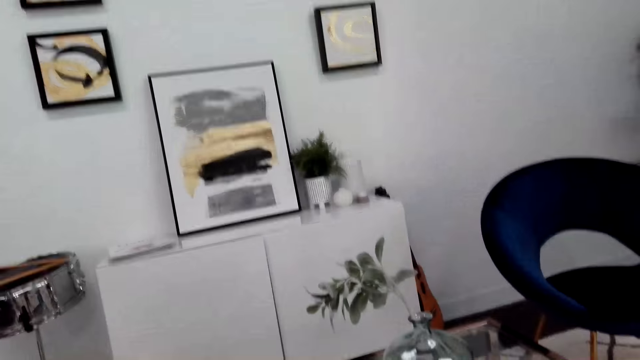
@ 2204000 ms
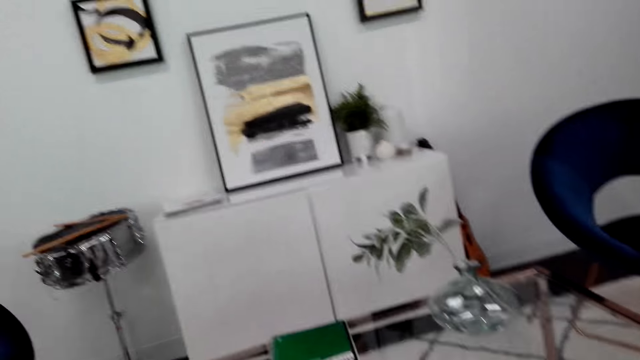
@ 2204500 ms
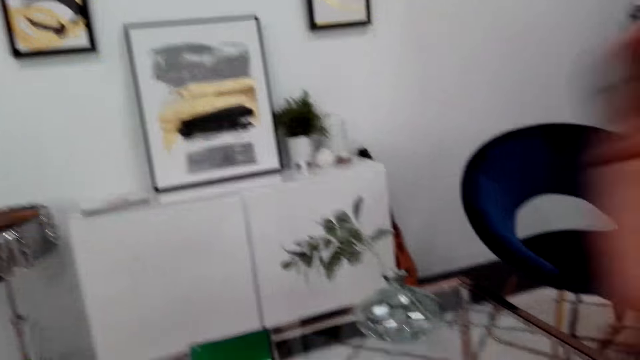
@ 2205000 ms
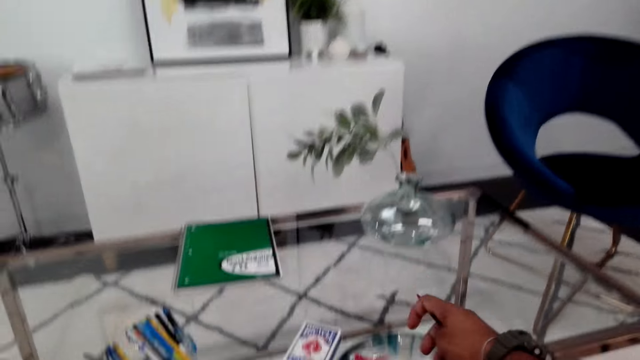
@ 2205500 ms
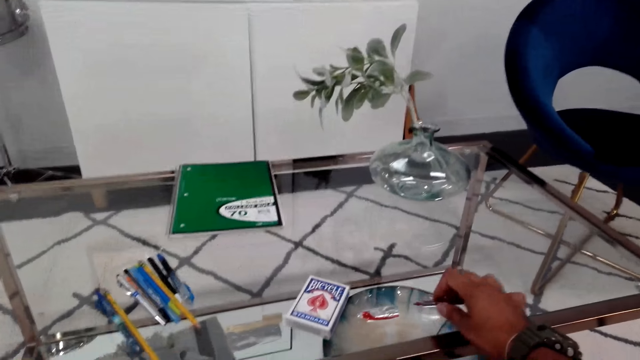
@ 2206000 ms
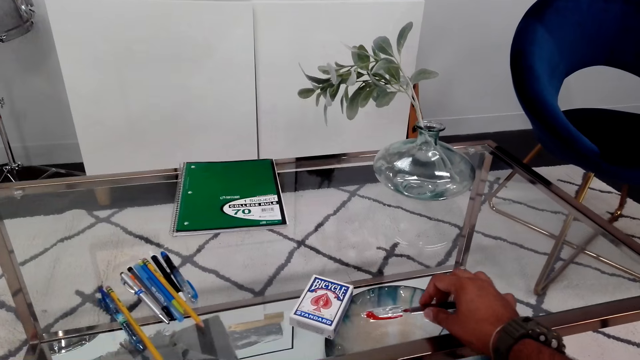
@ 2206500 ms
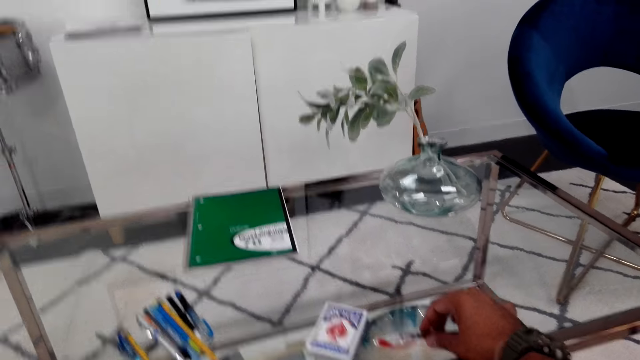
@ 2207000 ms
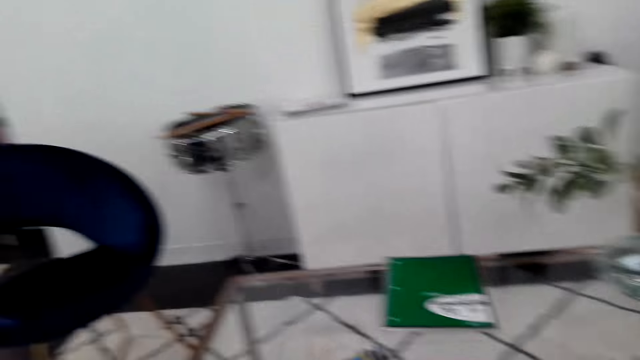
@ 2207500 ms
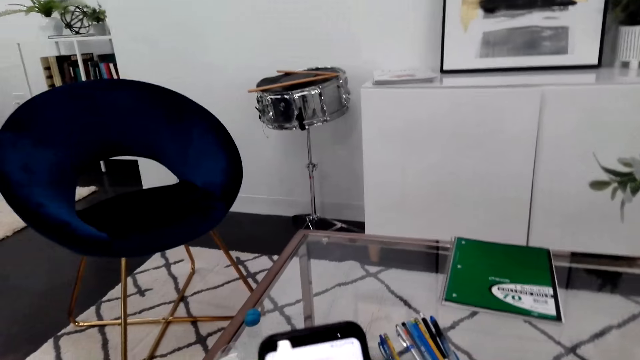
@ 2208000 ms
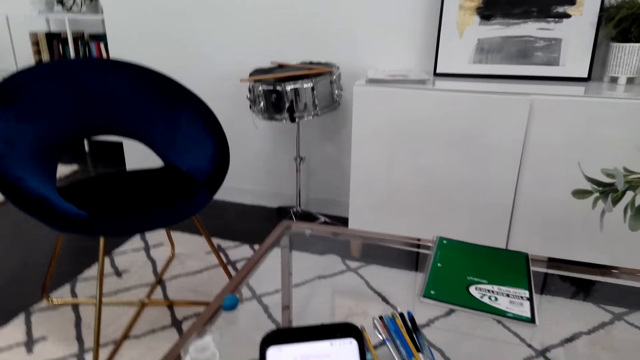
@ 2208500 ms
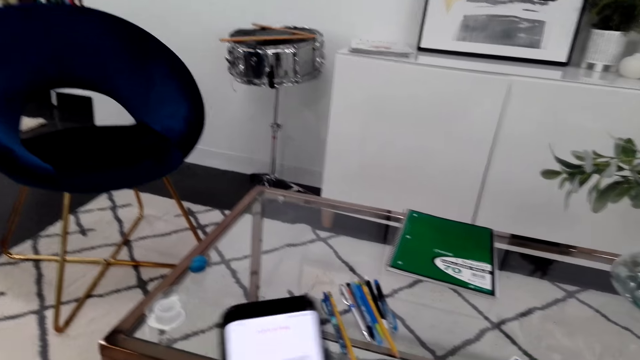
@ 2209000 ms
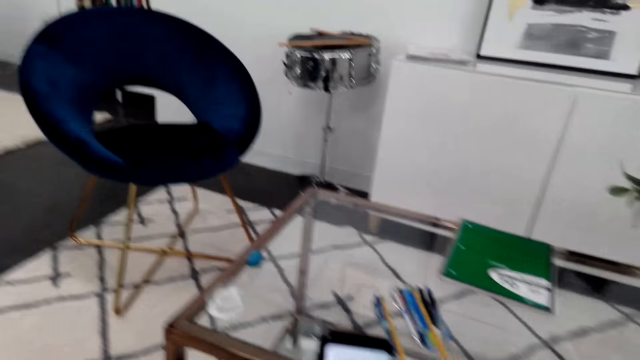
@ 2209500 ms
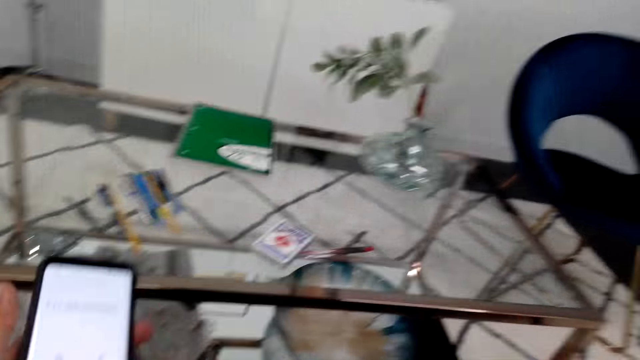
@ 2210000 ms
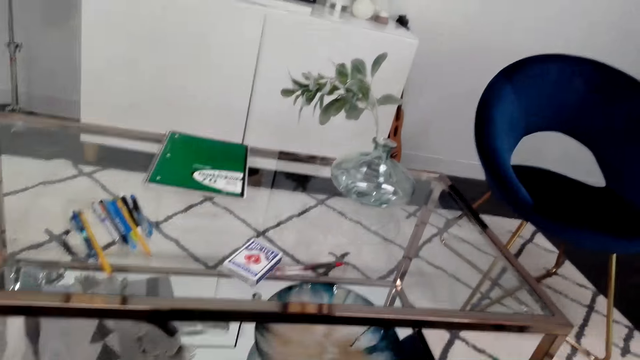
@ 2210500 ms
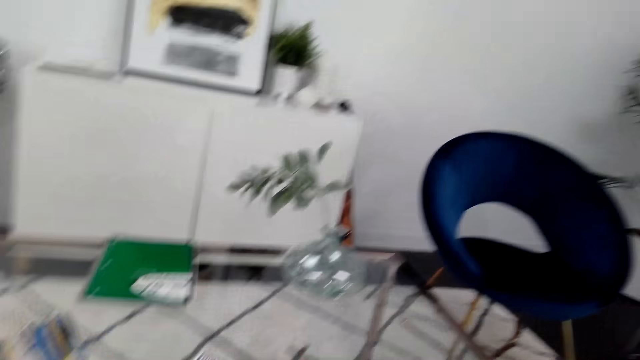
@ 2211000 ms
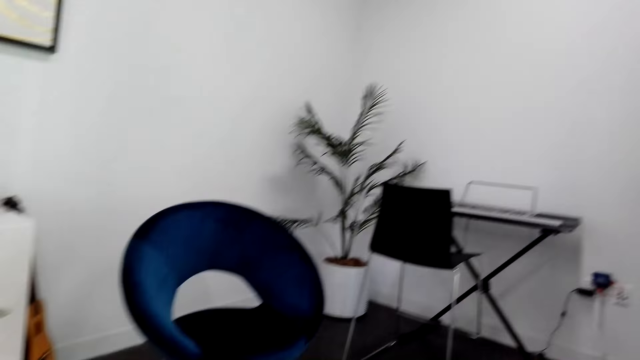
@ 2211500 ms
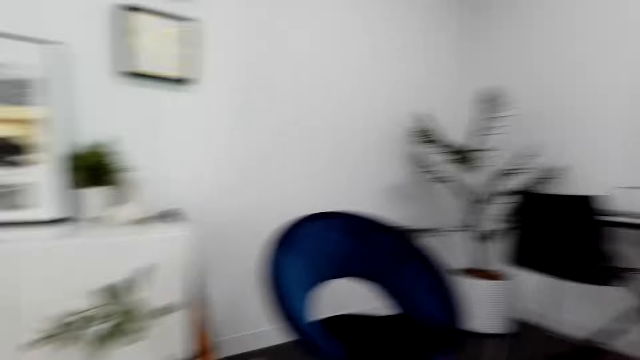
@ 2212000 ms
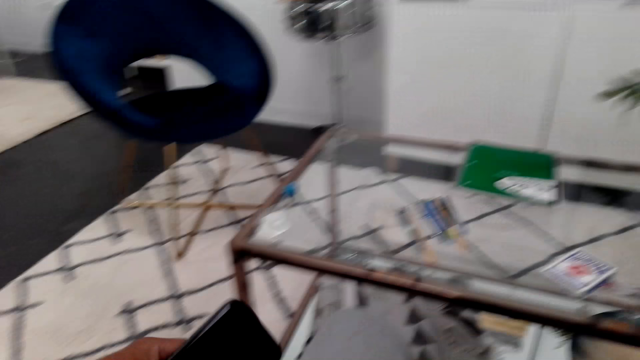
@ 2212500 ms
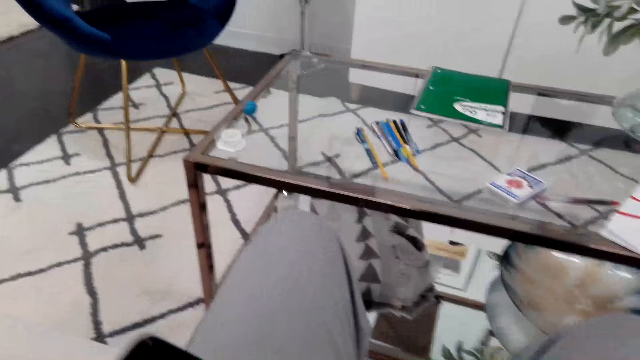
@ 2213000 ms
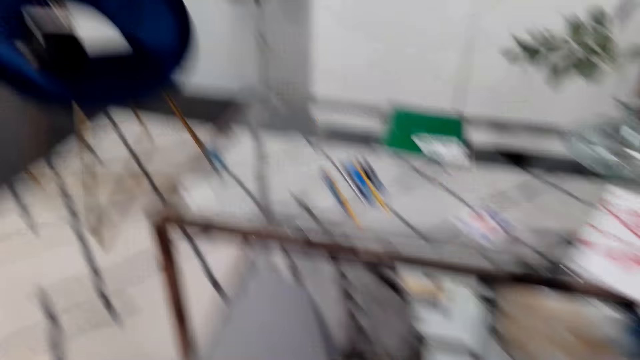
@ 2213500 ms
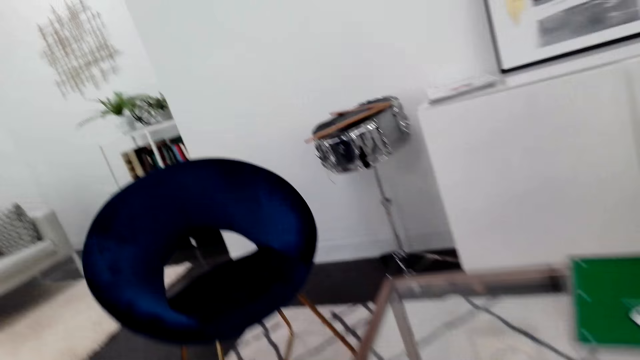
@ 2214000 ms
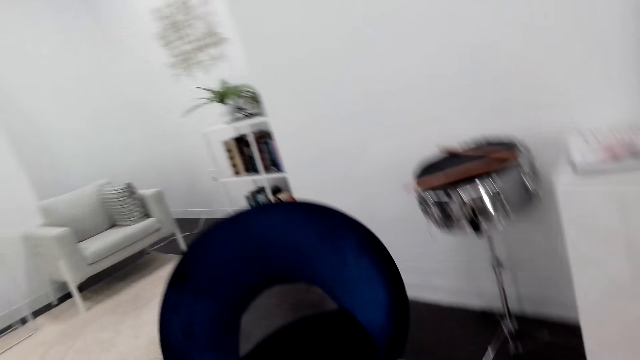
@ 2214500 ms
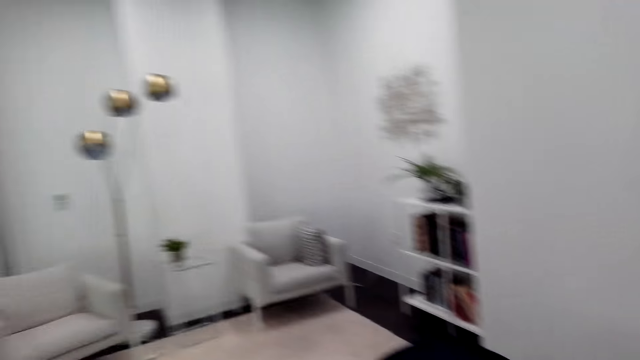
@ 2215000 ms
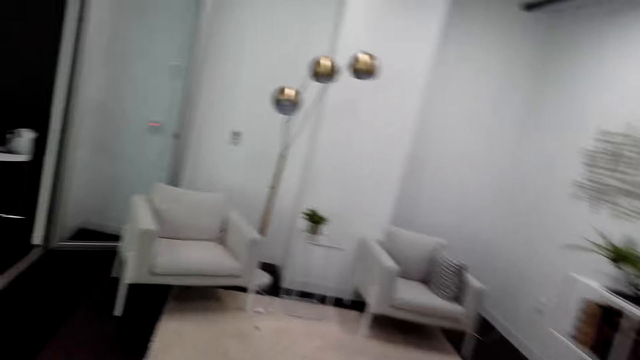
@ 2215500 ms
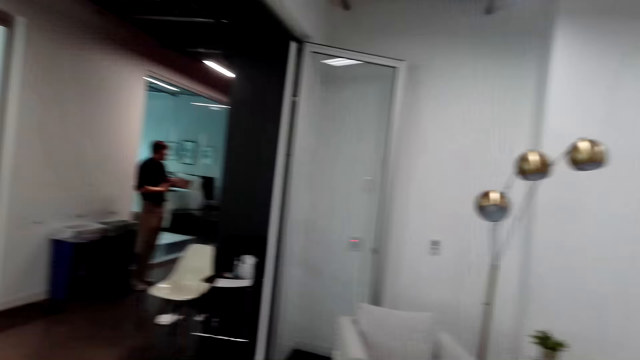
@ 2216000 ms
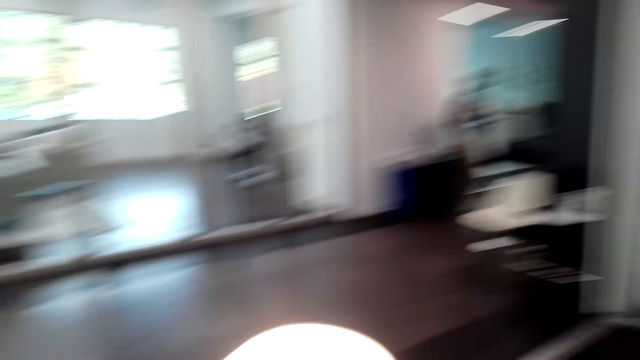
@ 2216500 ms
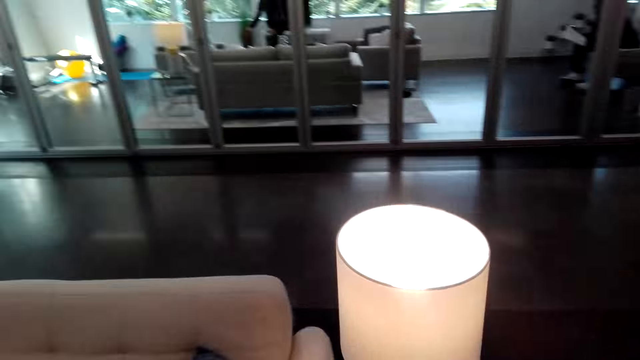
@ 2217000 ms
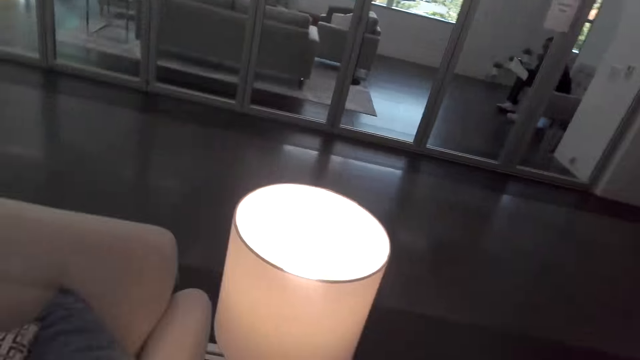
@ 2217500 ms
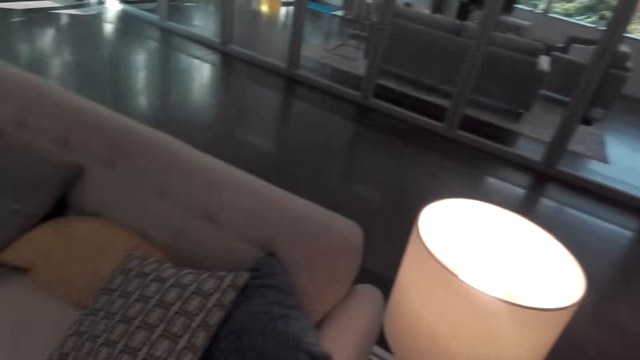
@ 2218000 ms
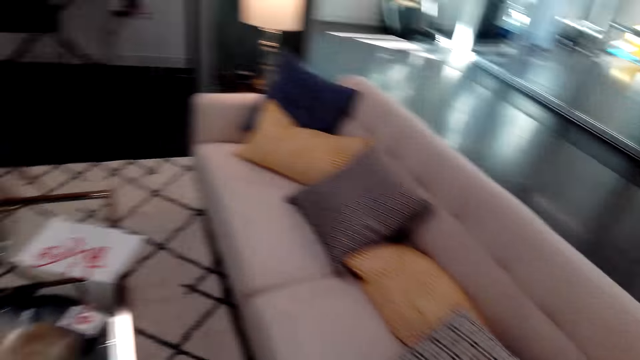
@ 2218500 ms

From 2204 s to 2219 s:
The camera wearer puts the pen on the table. They operate the phone. They drop the pen on the table. They walk around the house. They operate the phone. A man stands in the room. A lady stands in the other room.

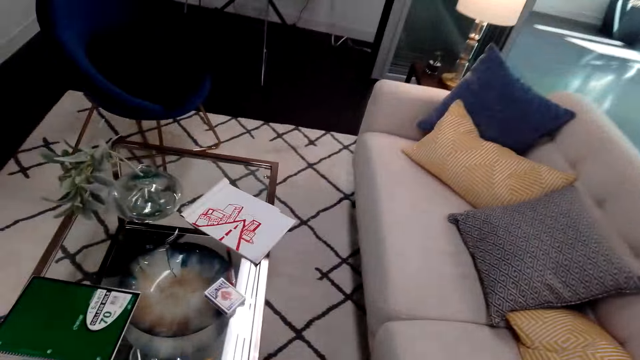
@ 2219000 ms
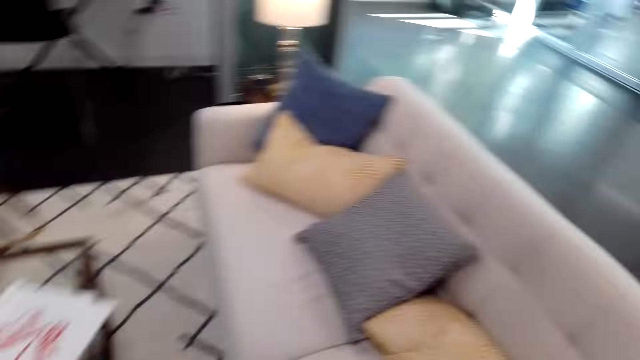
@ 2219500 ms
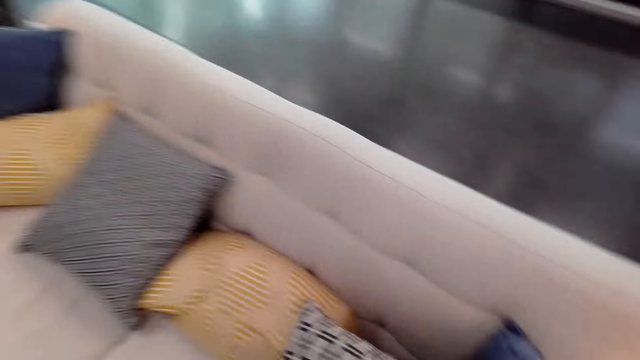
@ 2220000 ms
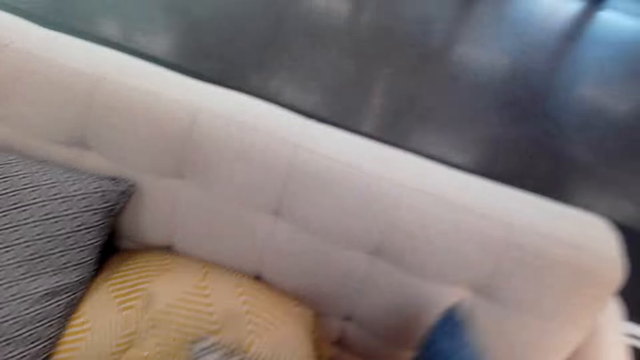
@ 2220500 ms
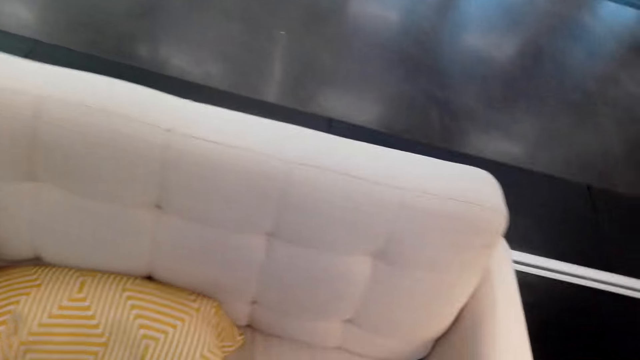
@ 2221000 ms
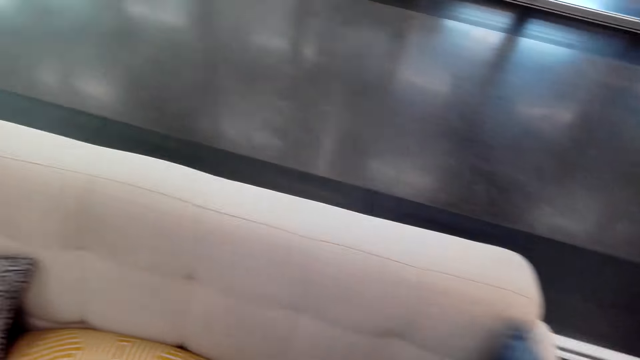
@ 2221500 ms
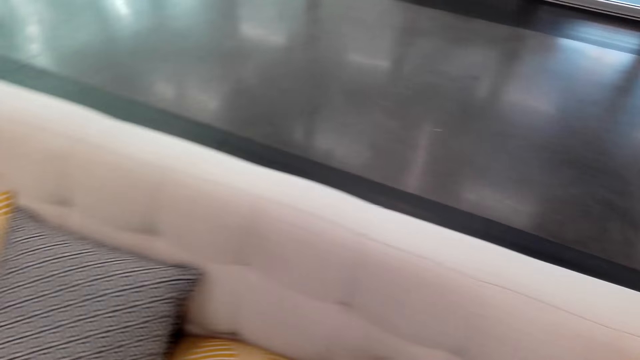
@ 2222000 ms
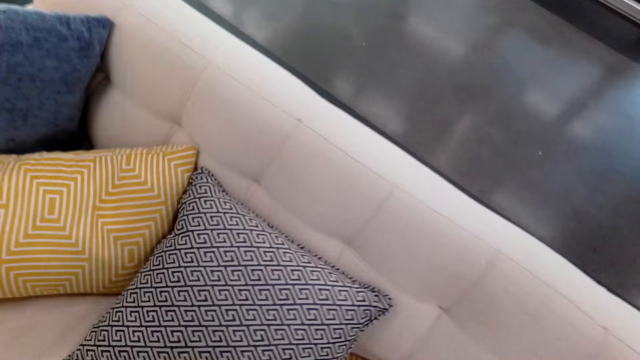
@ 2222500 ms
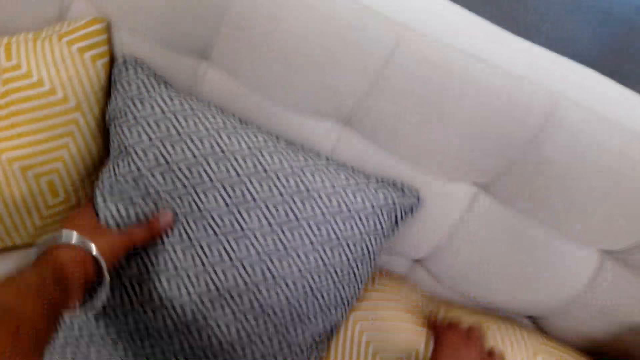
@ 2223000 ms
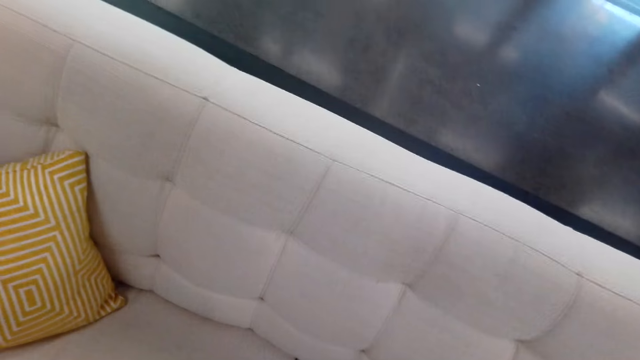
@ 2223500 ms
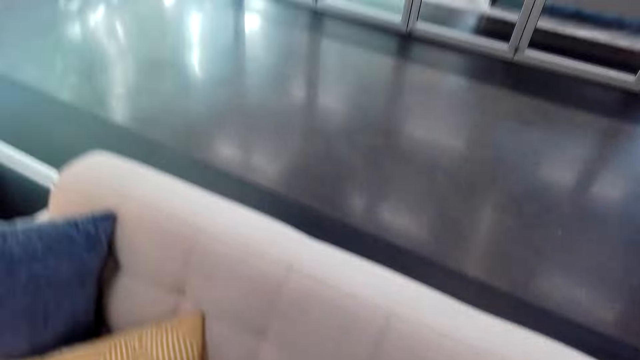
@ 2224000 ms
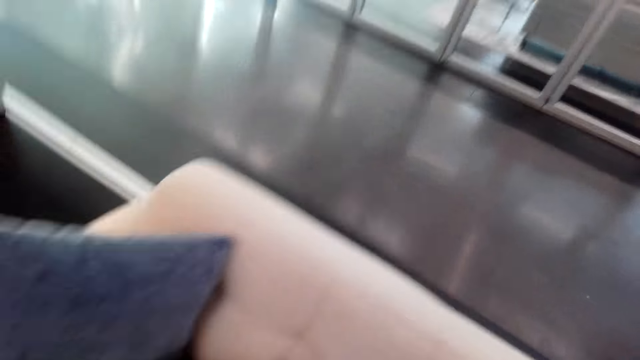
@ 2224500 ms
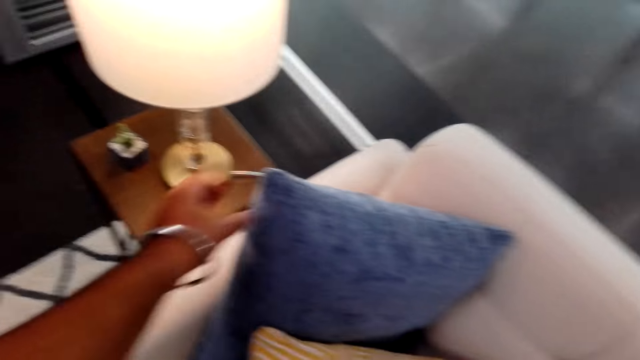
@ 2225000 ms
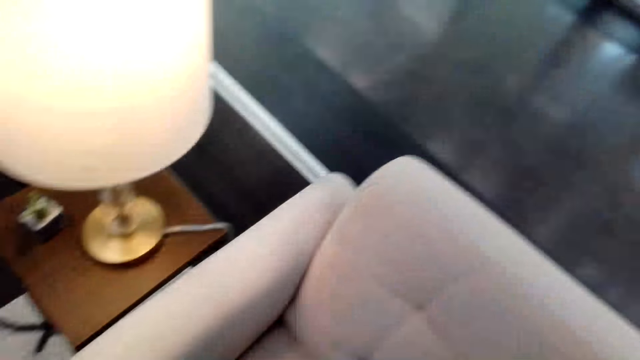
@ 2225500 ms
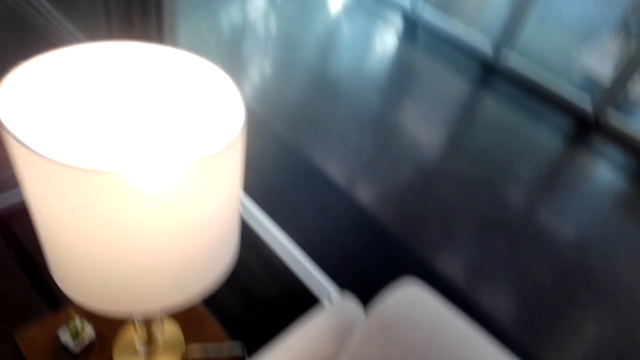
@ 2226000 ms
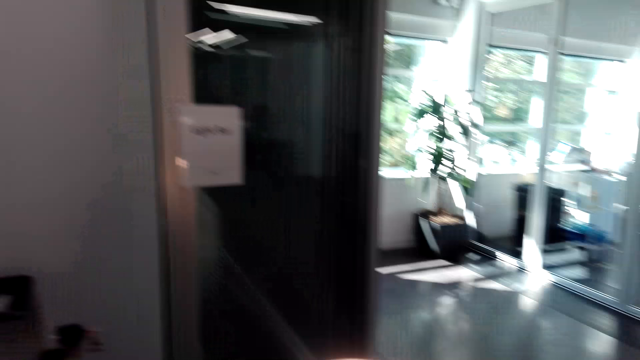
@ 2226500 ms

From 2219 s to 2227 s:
The camera wearer picks a pillow from the chair. They arrange the pillows in the chair. They pick another pillow from the chair. They pick another pillow from the chair again.
